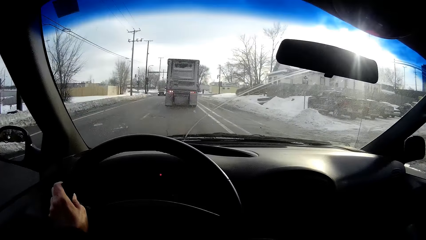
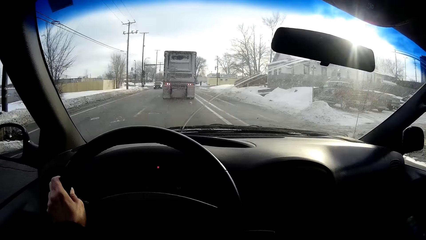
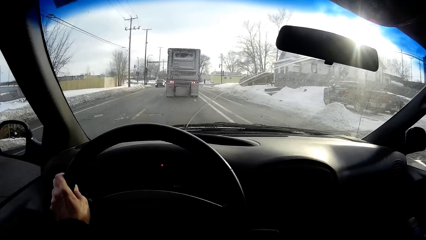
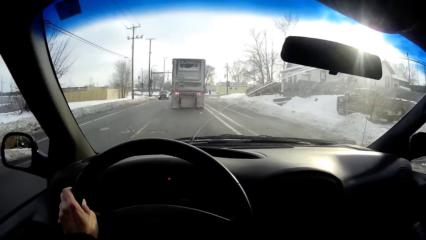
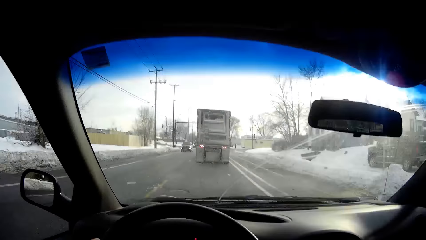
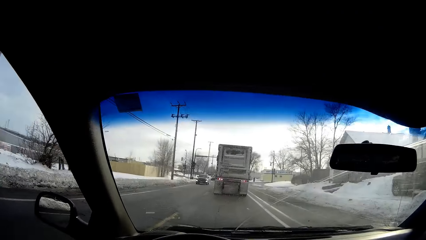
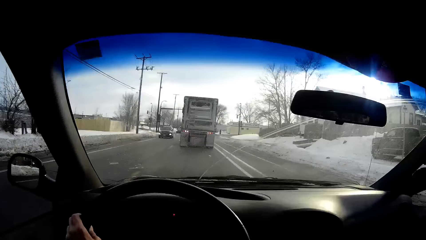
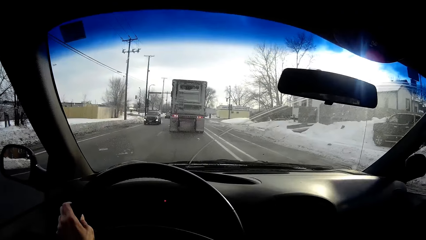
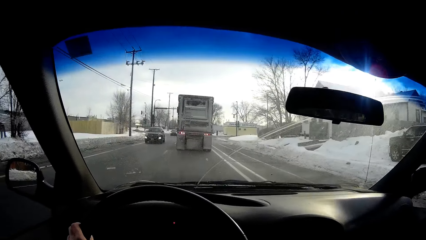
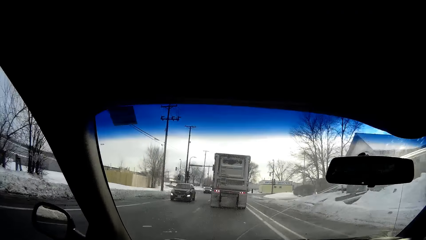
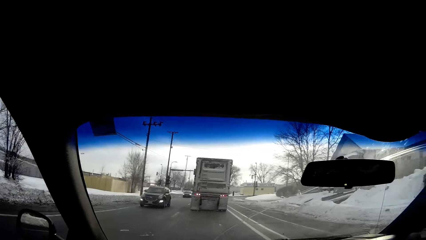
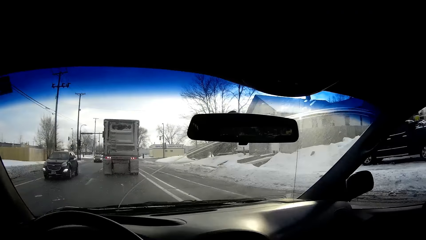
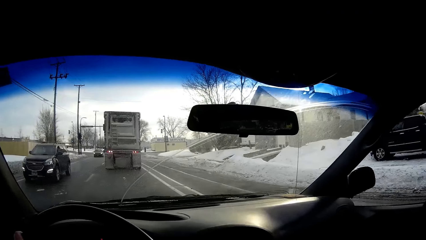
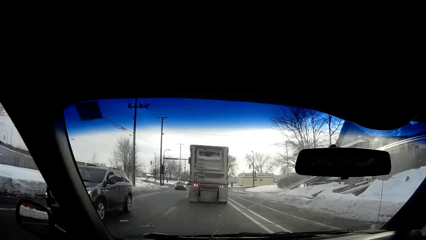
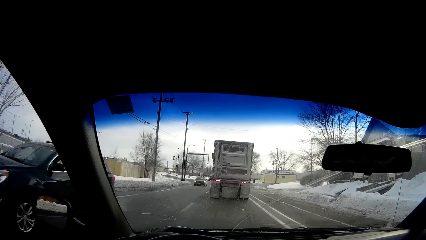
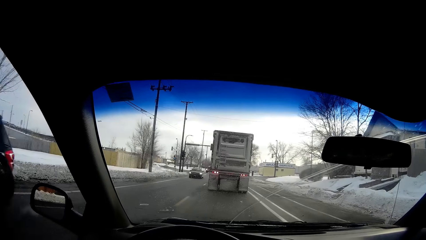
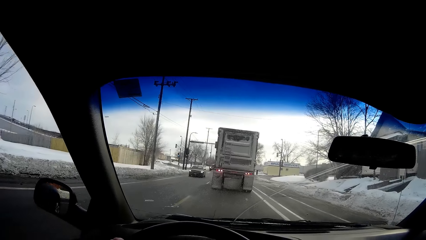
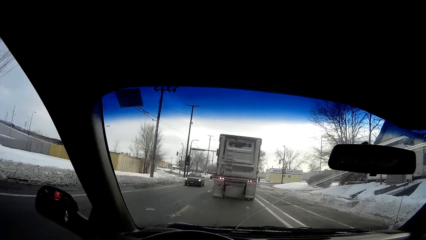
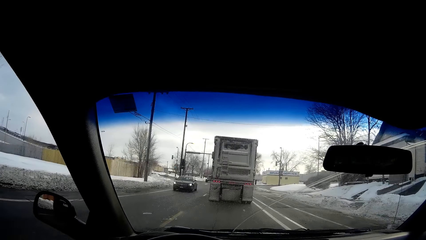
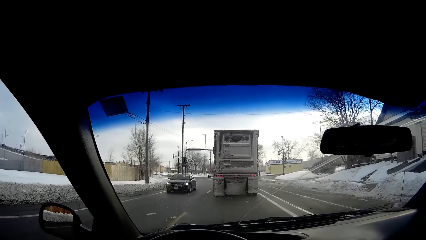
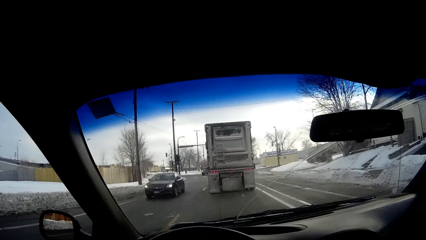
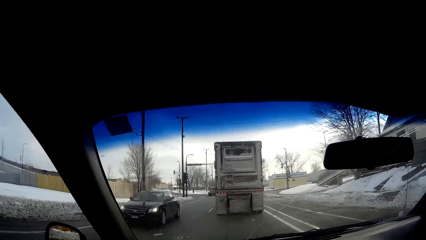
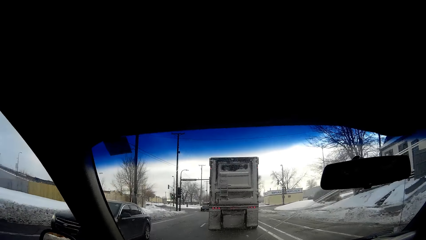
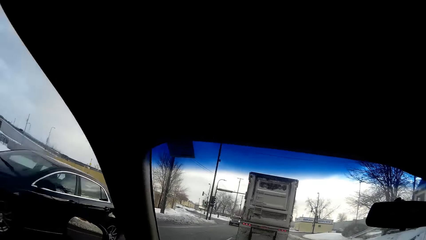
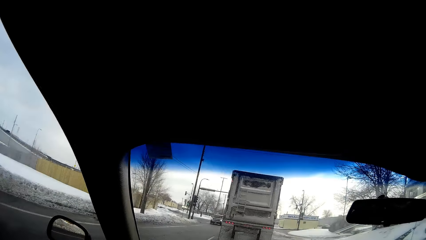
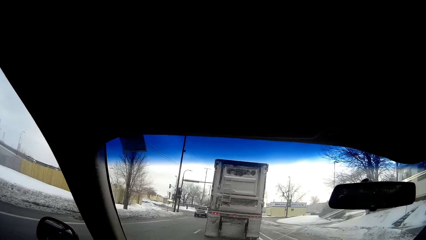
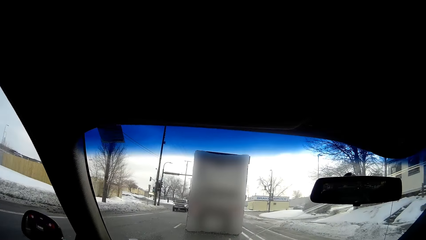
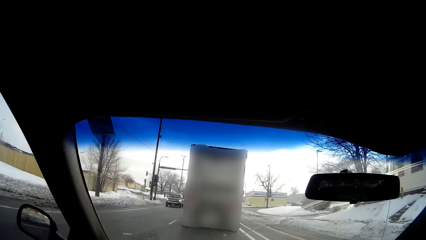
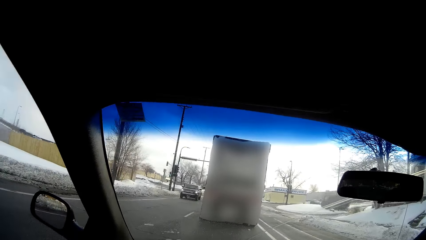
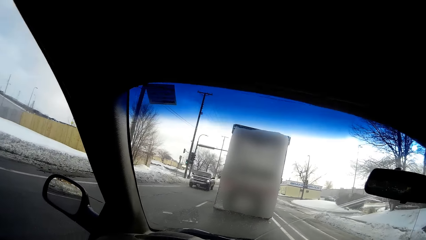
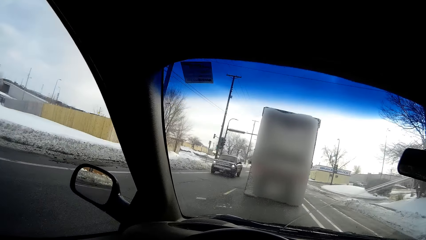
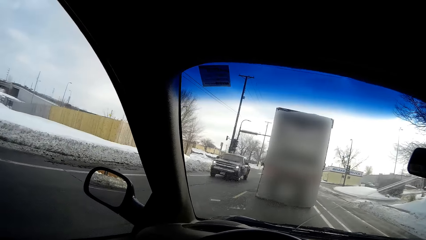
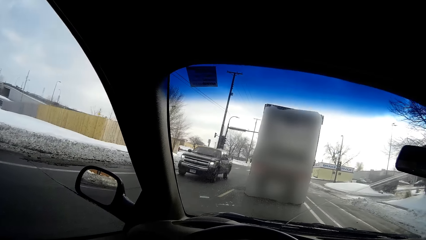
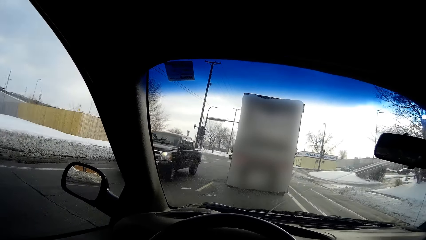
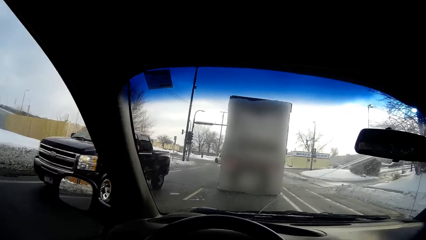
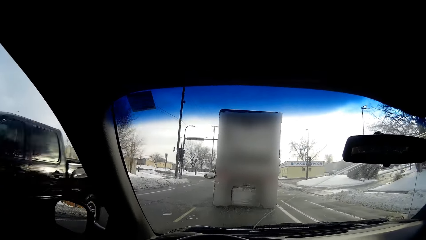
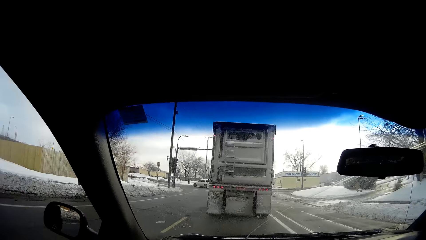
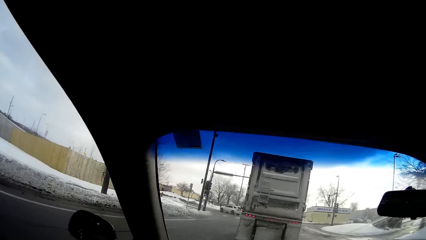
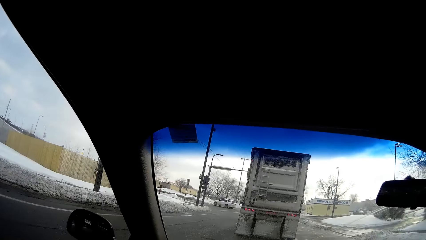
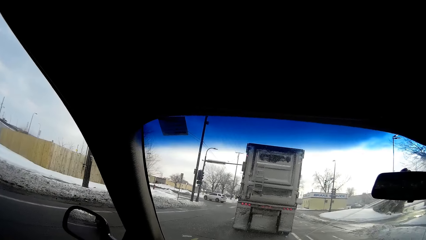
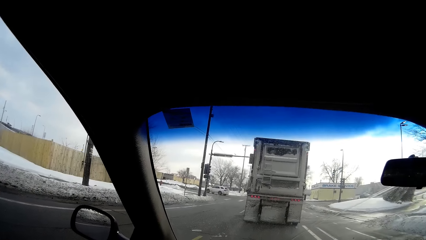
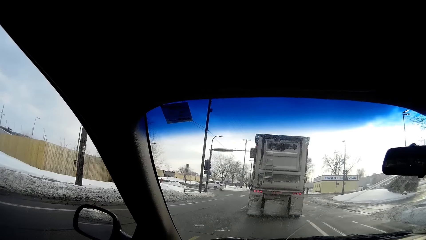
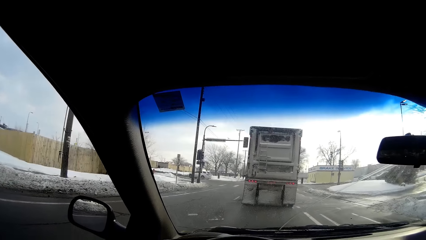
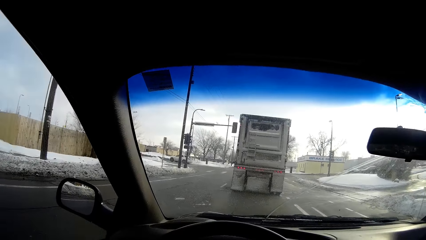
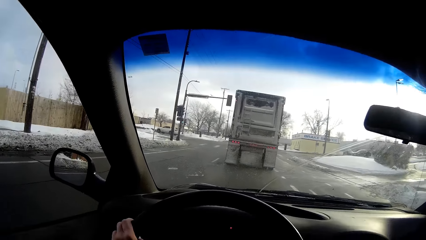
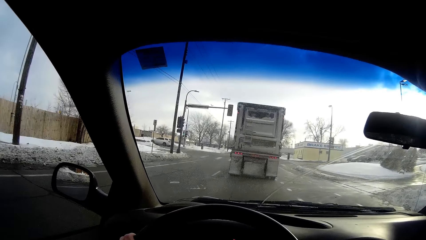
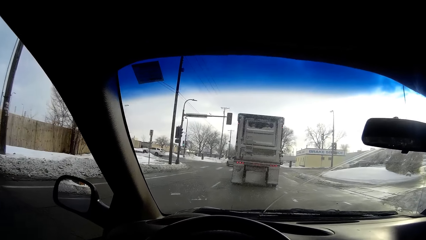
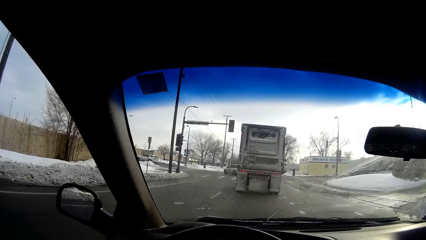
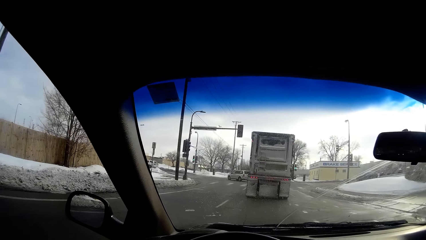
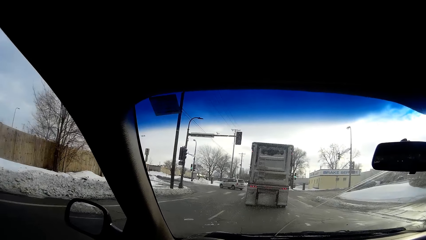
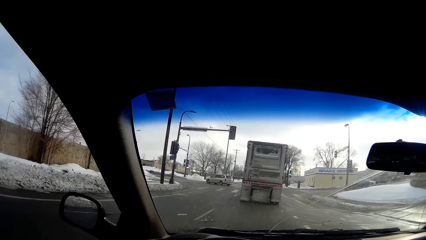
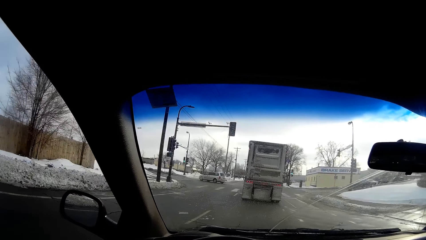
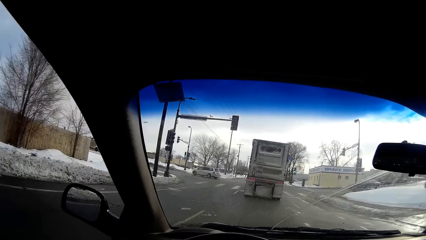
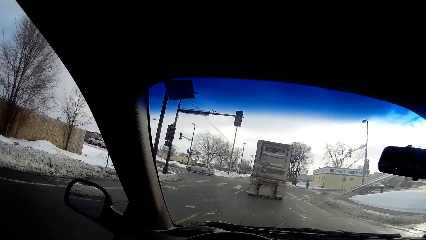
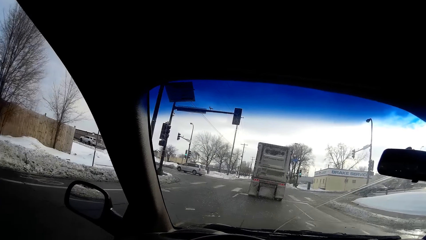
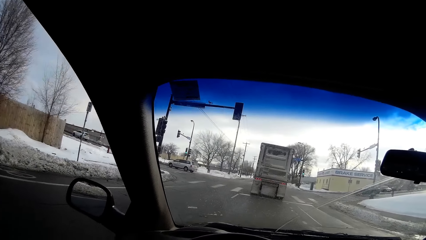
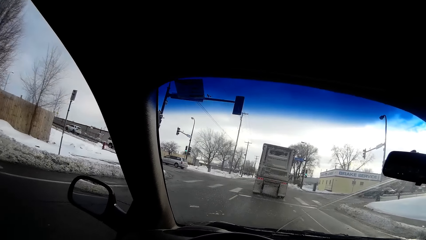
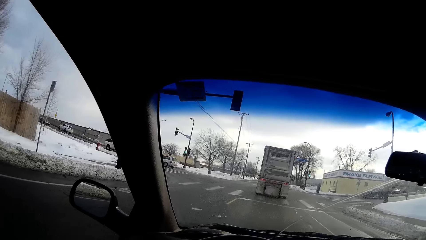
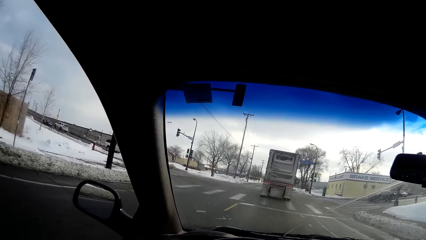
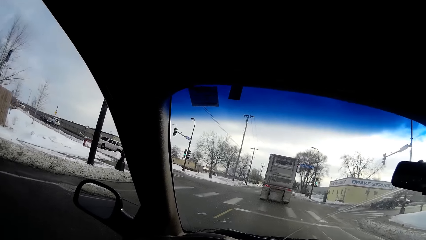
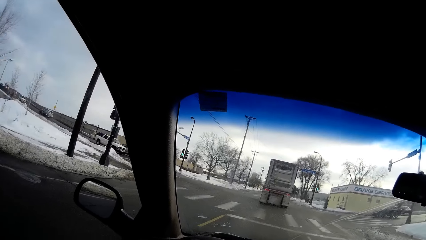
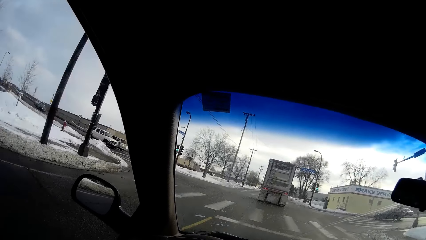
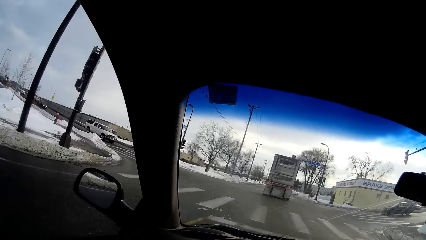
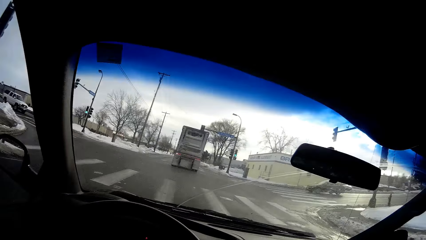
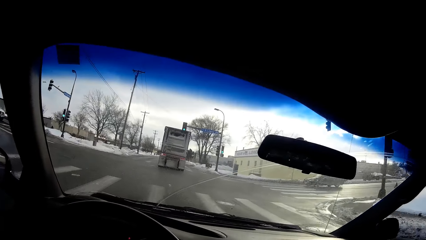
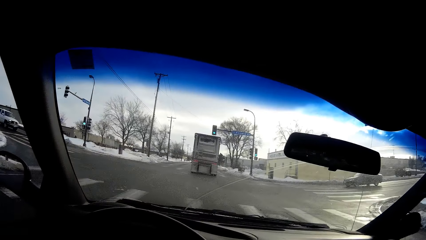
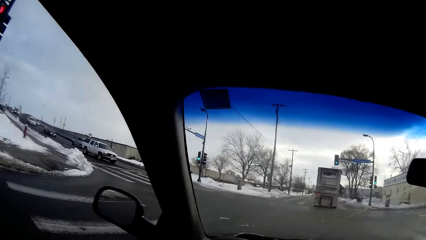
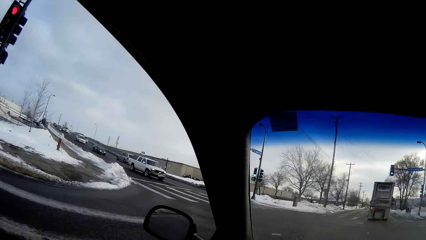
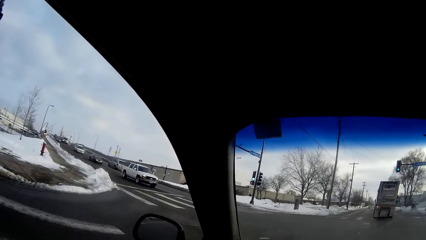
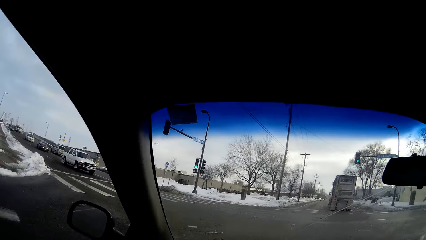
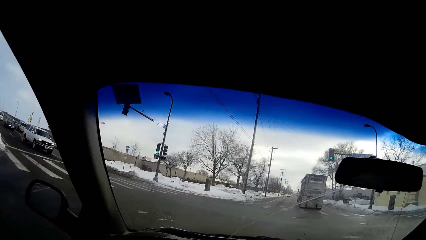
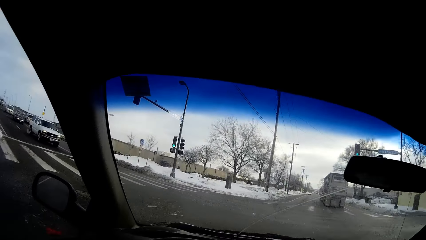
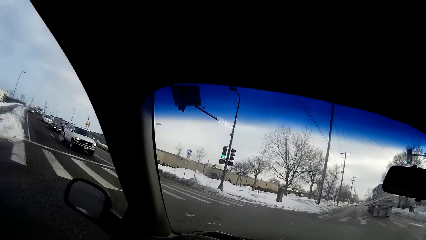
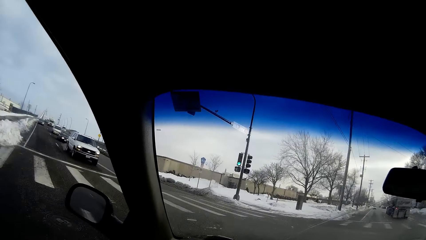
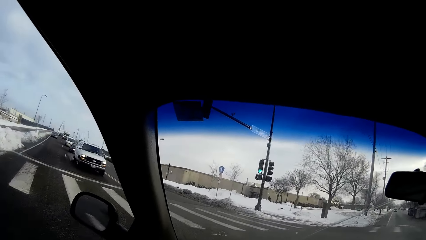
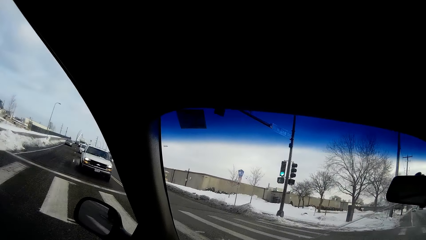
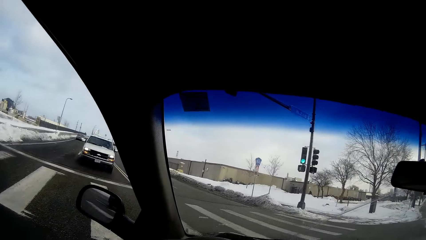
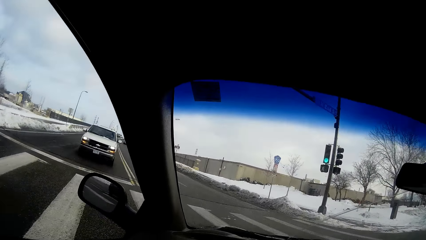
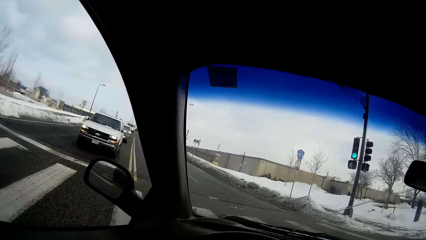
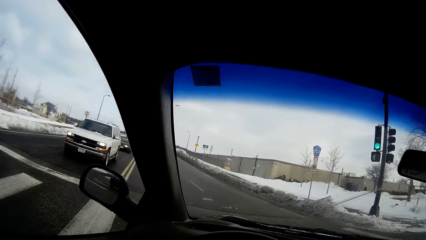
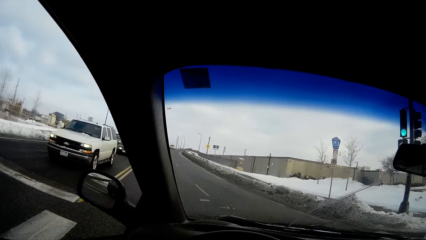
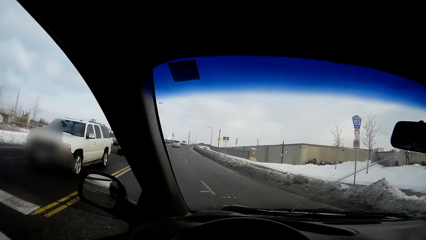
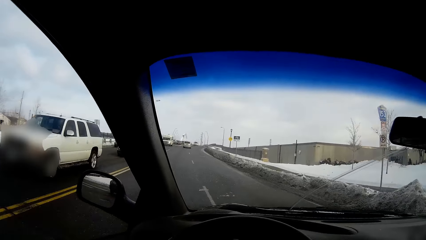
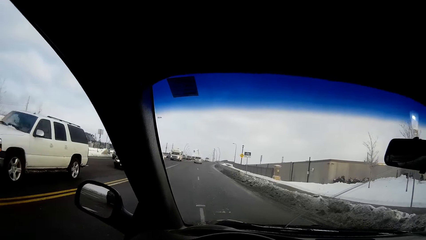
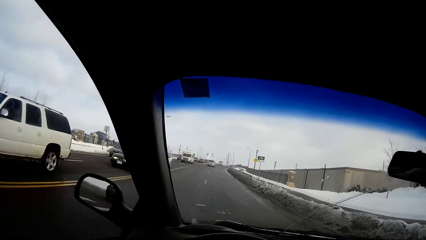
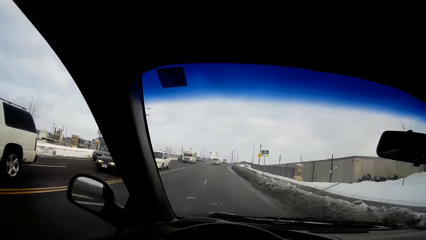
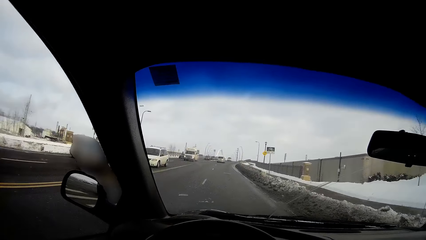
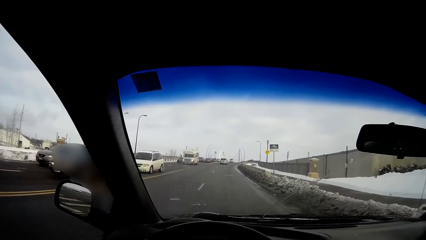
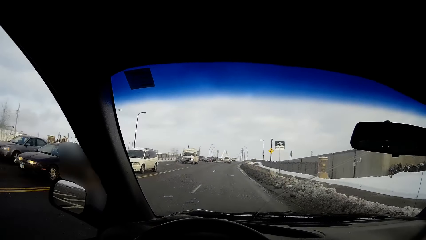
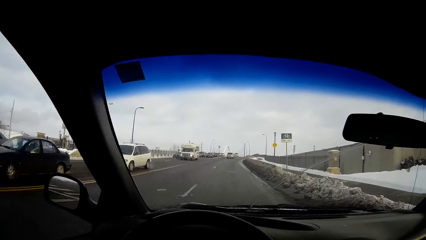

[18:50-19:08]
A black vehicle drives by the camera wearer repeatedly. The camera wearer turns the car to the left roadside.
